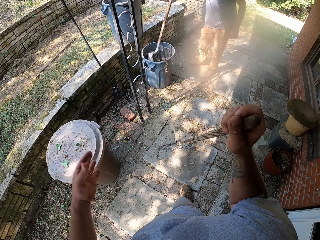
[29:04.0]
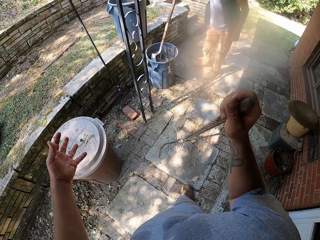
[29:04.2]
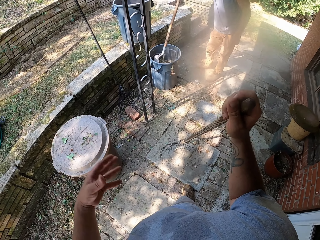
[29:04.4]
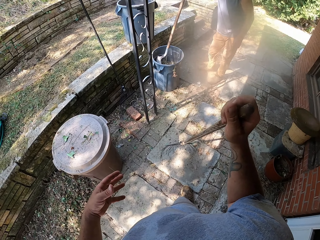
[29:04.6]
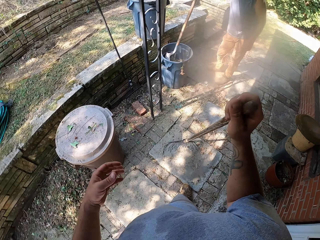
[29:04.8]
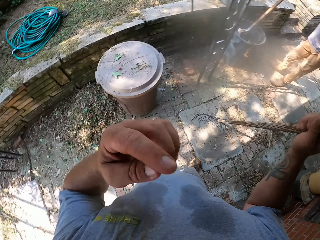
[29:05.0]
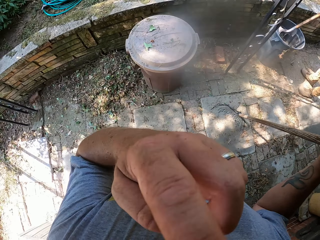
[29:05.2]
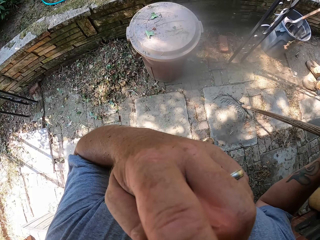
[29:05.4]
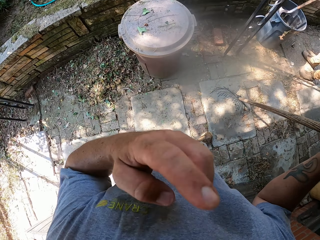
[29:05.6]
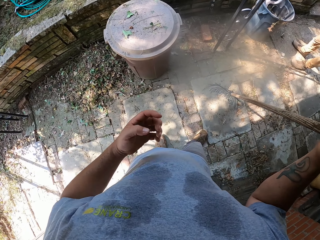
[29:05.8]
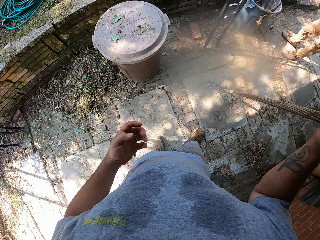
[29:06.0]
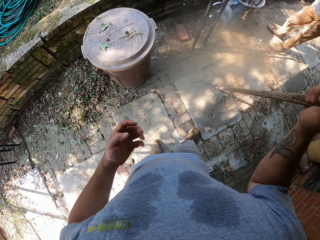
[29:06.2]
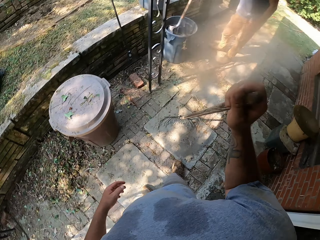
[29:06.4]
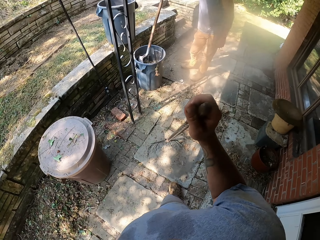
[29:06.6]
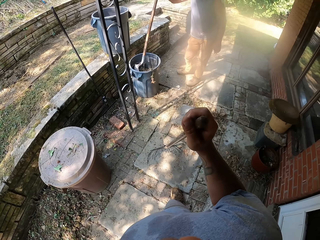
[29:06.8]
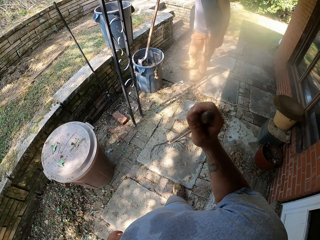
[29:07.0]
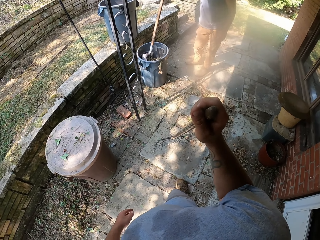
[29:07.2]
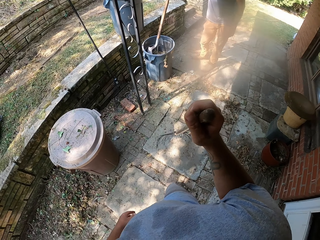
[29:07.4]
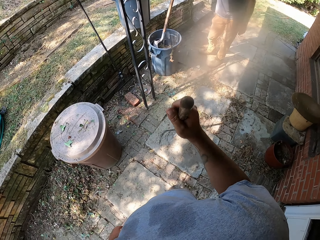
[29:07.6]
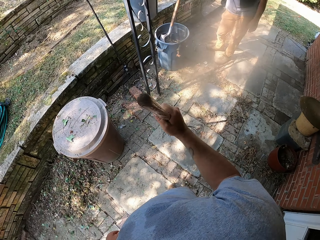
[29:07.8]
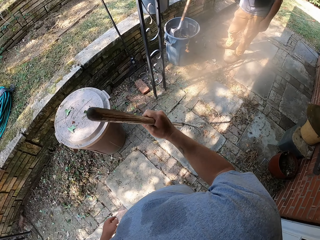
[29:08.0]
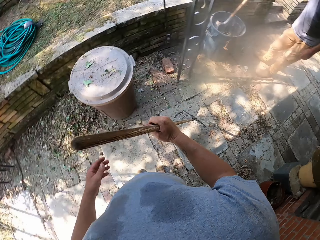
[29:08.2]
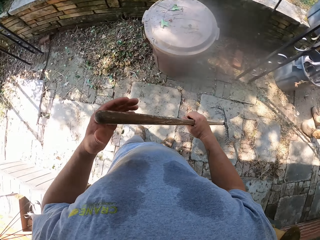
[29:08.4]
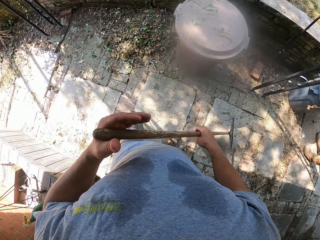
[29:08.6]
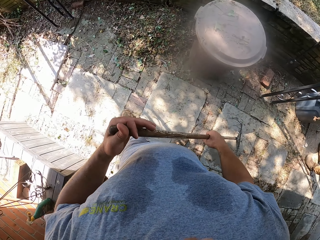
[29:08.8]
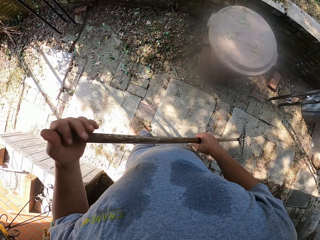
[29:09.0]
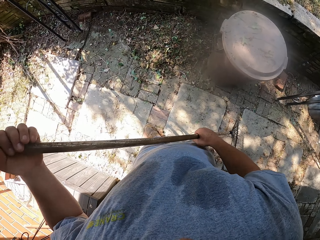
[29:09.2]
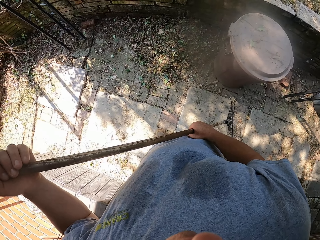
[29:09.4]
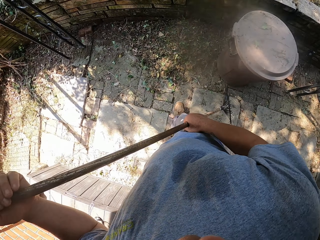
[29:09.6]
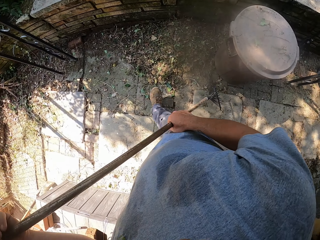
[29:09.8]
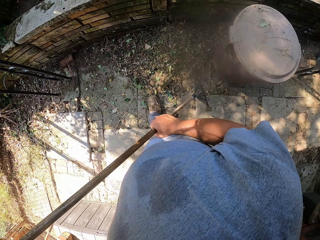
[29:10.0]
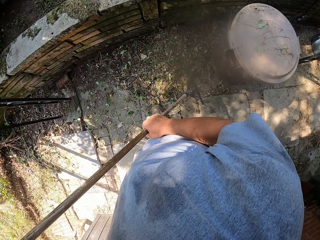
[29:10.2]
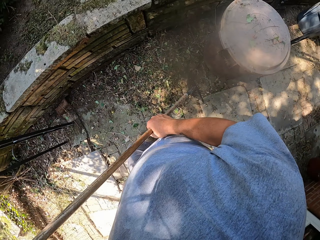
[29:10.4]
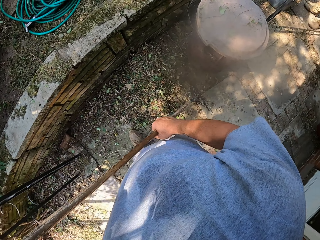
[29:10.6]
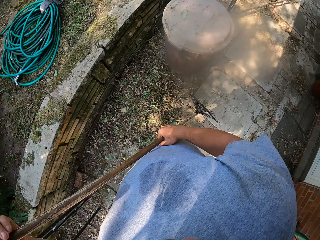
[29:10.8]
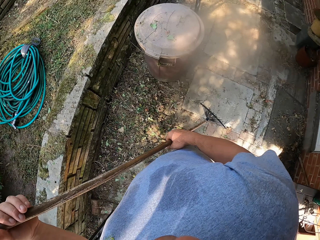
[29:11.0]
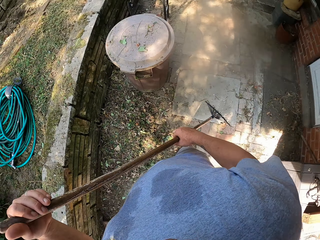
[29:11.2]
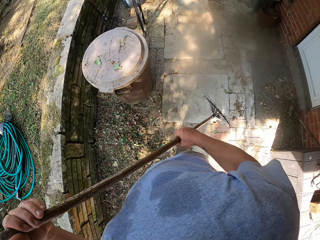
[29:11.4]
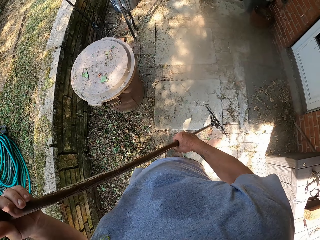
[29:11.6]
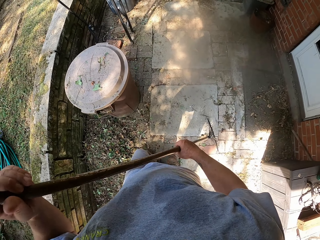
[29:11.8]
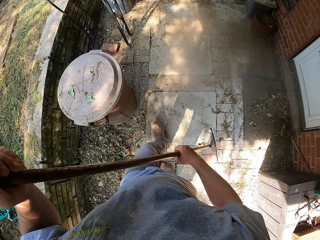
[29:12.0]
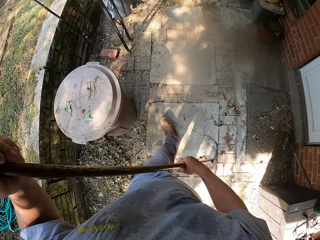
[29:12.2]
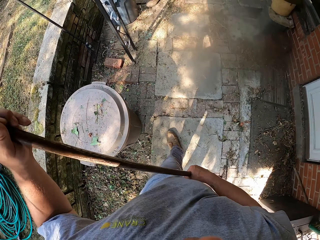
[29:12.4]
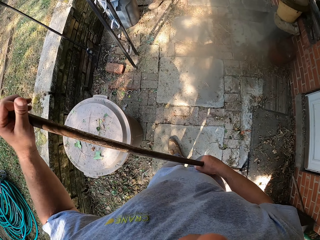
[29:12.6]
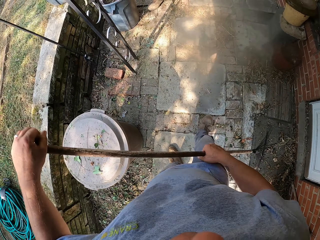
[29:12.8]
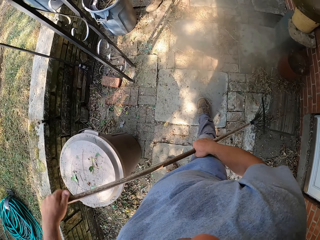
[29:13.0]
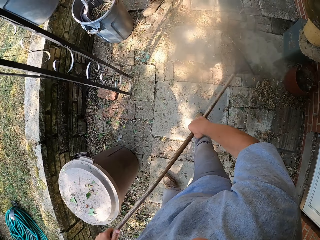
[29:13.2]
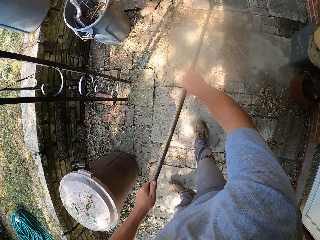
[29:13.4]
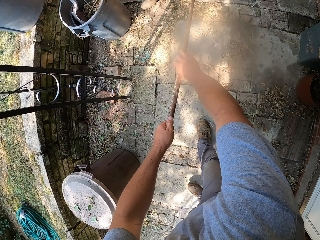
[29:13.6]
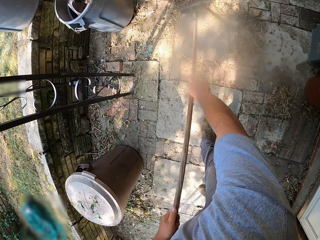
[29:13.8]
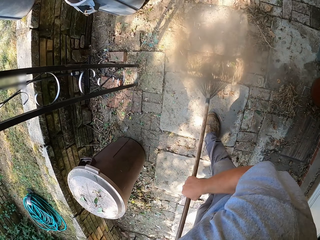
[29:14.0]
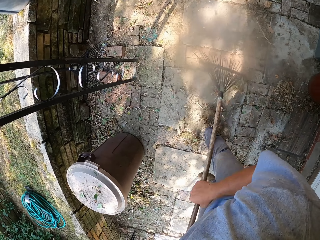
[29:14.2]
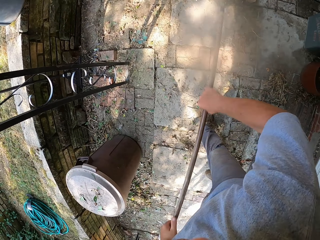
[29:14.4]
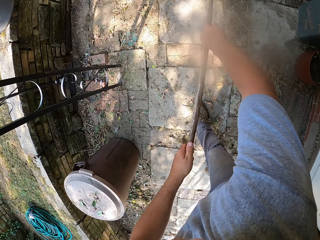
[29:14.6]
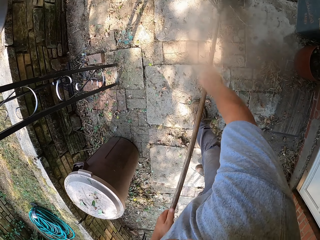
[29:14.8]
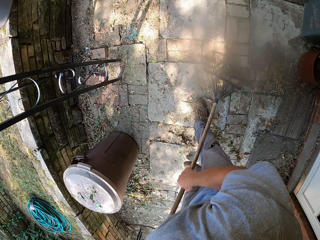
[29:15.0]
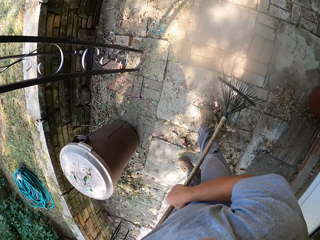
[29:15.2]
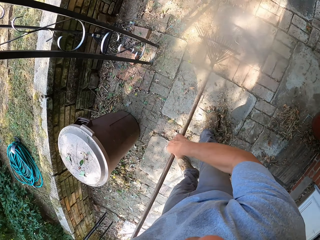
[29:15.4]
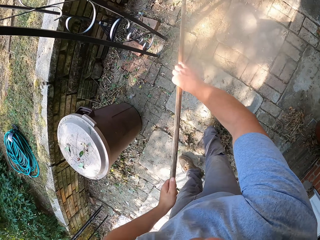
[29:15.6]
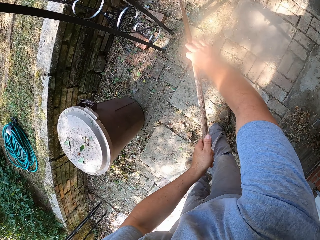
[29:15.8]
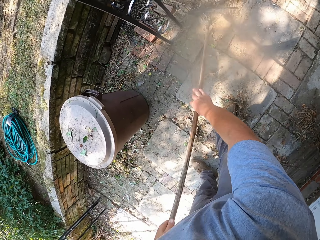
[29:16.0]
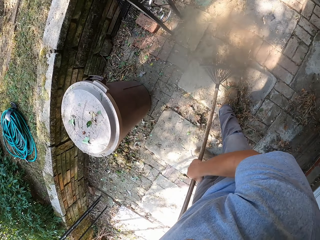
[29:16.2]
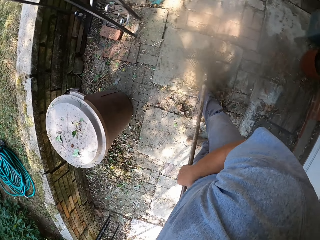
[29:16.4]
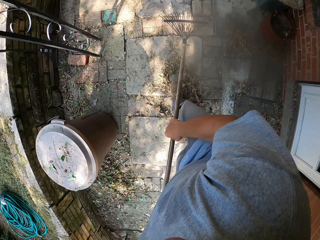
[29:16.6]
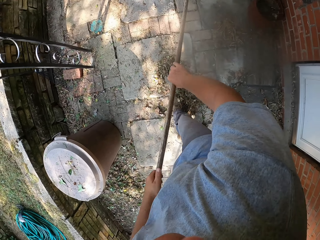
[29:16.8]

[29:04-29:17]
A person looks around. The camera wearer shakes hand. They touch the face. They look around. They walk around. They sweep with a rake on a pathway.

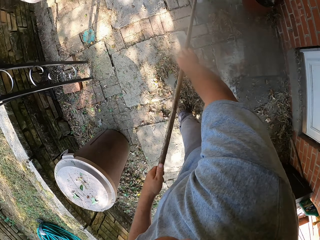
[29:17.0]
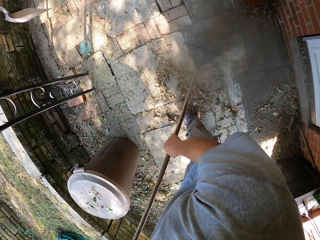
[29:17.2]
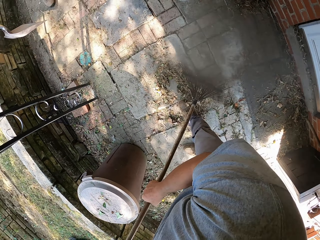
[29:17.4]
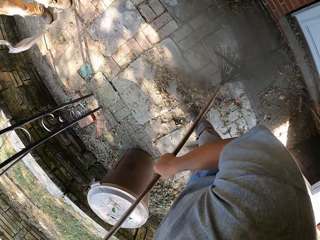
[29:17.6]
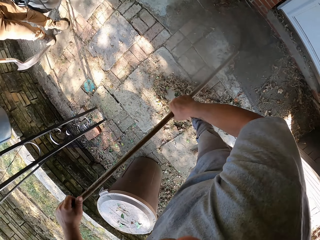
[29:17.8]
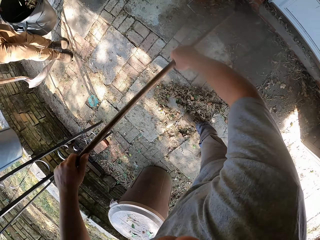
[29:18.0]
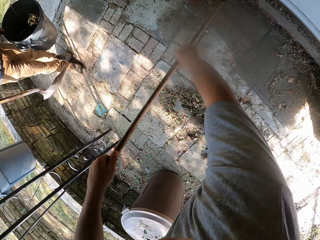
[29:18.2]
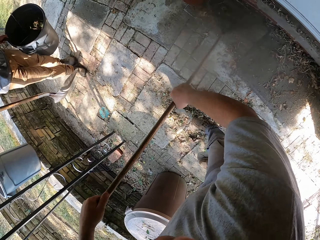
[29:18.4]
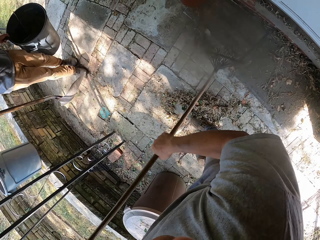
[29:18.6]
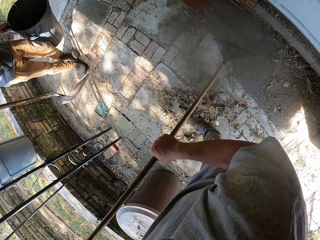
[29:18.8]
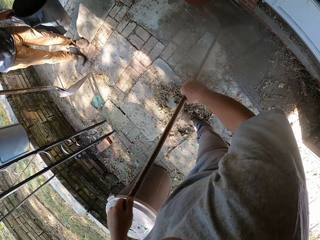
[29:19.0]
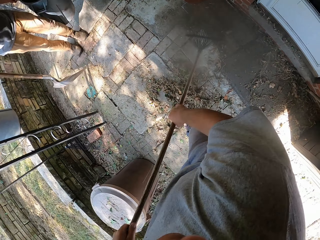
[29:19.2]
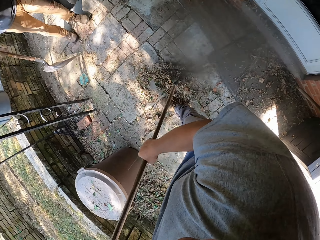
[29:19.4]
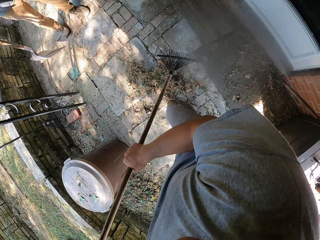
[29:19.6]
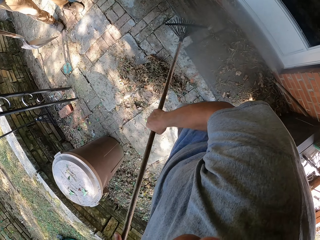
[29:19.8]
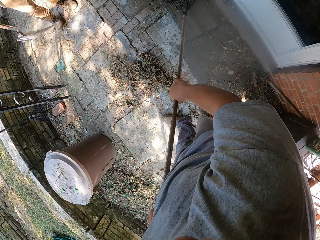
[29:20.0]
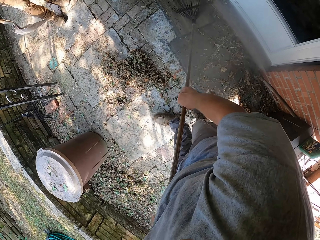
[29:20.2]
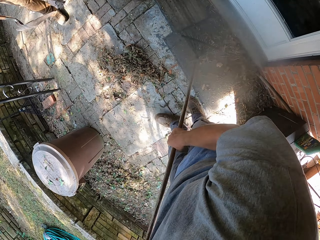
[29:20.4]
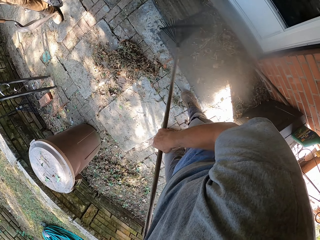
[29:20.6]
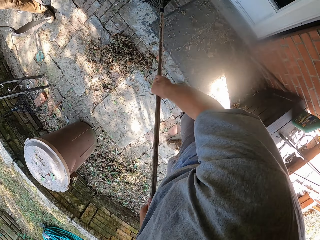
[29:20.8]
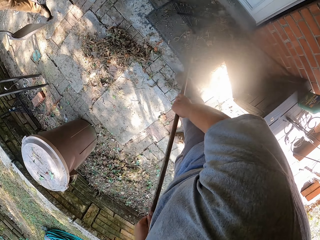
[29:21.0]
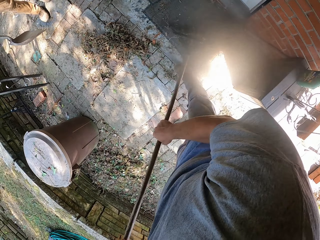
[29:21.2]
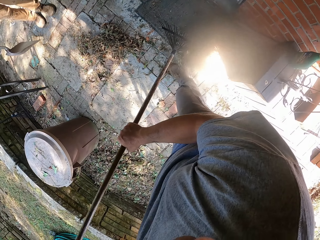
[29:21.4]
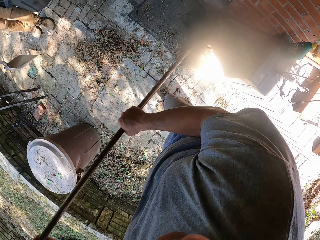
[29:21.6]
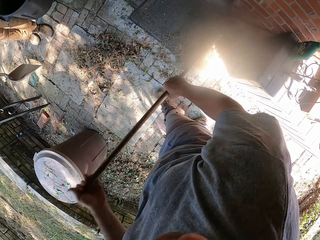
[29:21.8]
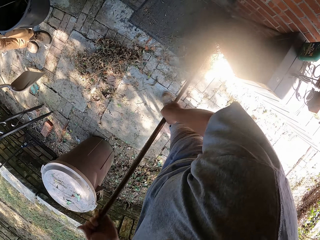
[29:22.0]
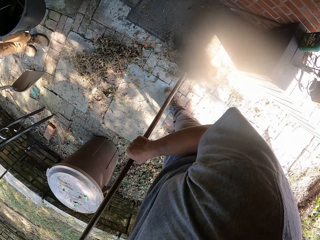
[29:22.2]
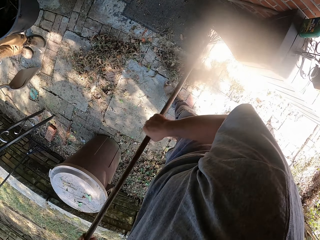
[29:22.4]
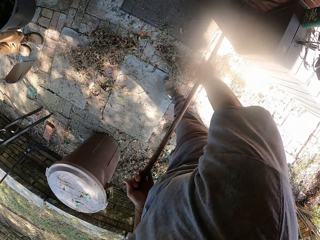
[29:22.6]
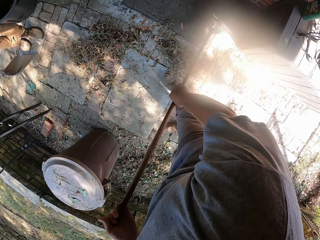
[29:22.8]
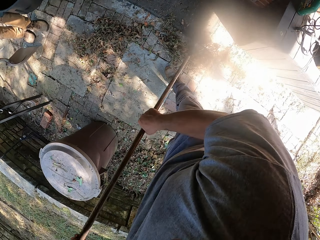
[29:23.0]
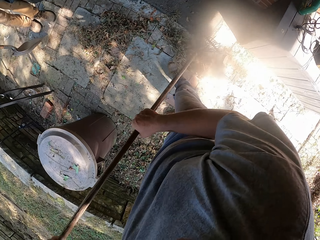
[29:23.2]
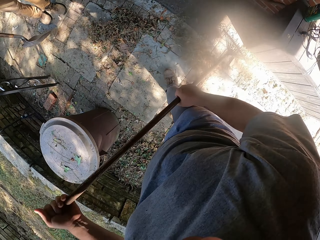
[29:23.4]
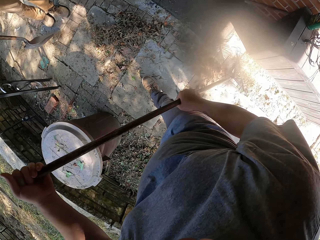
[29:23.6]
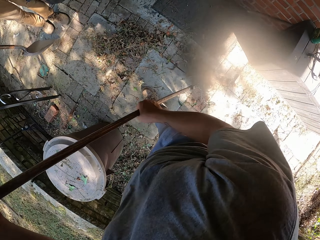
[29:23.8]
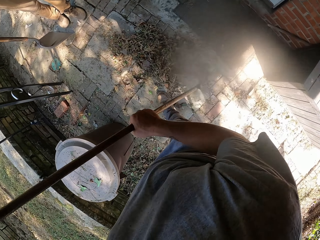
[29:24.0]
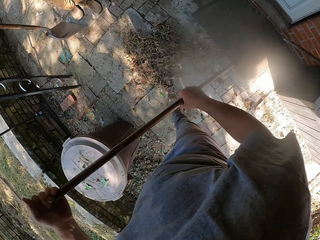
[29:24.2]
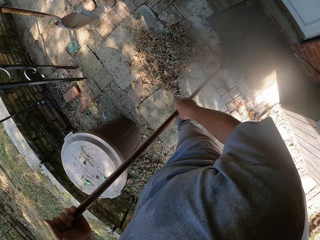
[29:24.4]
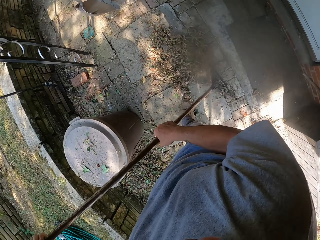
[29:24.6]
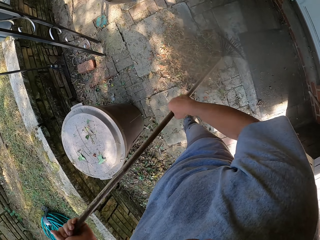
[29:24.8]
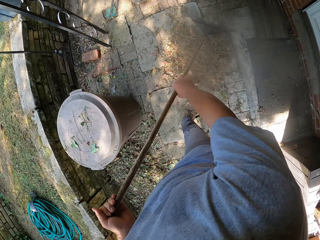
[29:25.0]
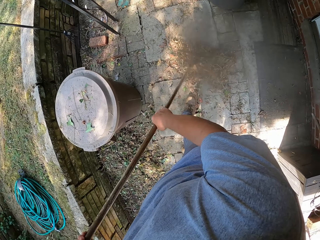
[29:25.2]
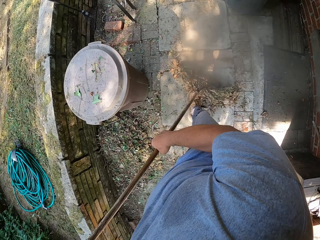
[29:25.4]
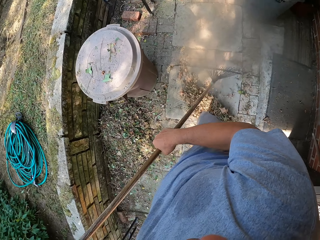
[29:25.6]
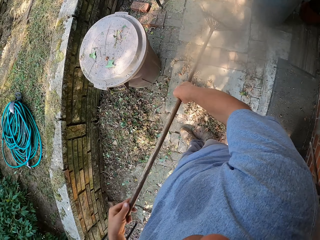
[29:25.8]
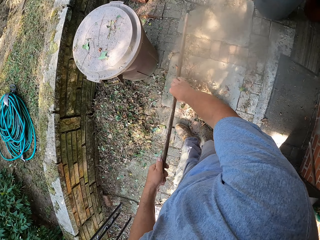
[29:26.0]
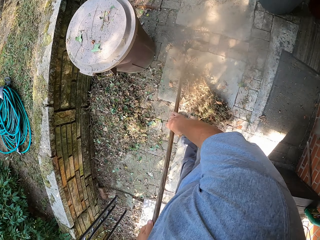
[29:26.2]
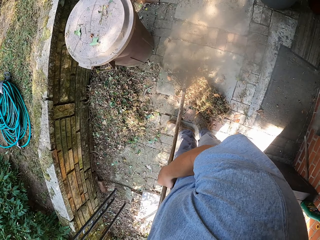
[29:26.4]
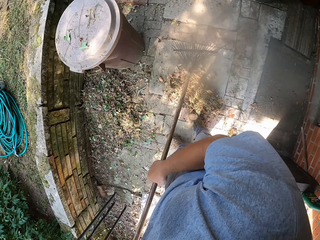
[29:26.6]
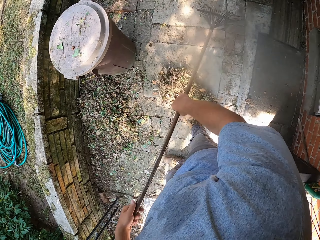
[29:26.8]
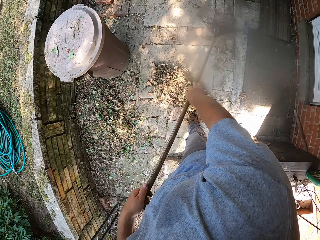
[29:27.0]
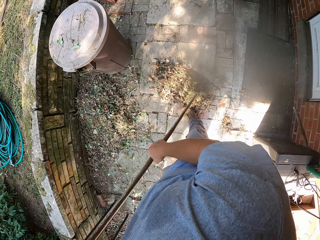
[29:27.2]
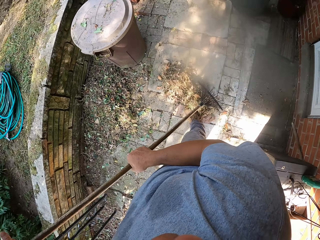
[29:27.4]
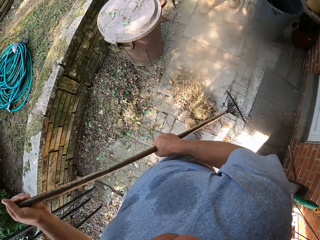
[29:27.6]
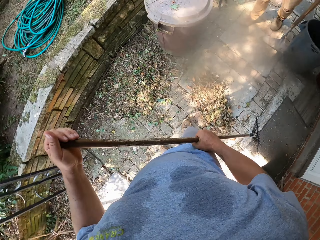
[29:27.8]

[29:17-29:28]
A person walks around. The person looks around.
